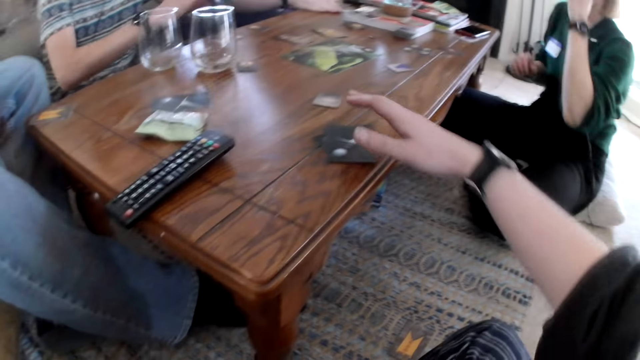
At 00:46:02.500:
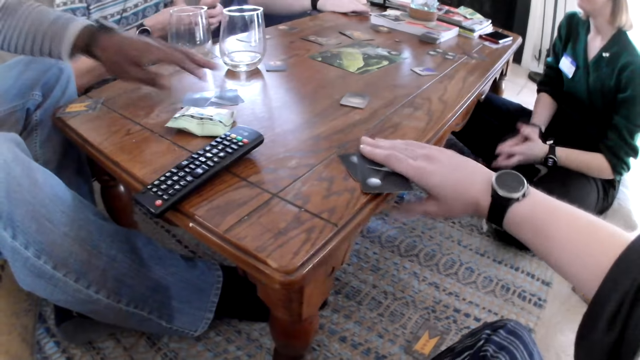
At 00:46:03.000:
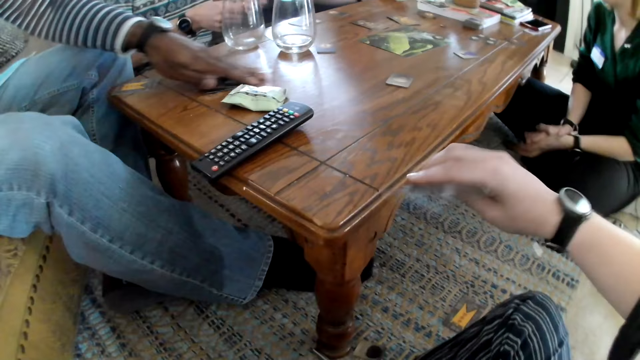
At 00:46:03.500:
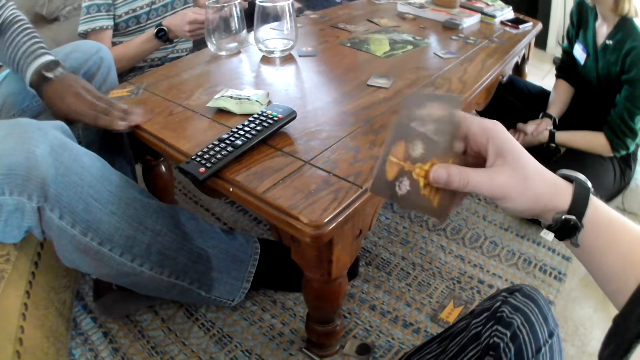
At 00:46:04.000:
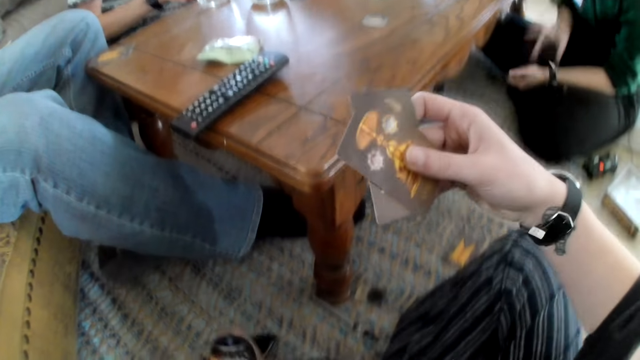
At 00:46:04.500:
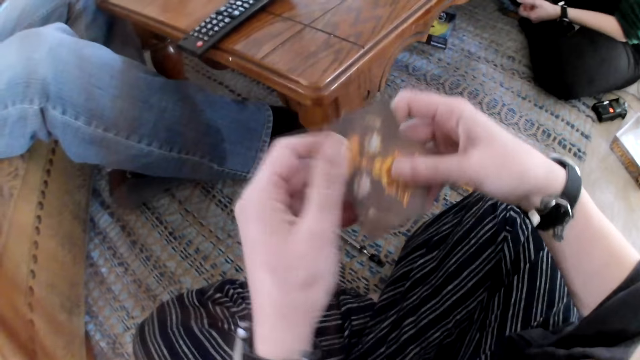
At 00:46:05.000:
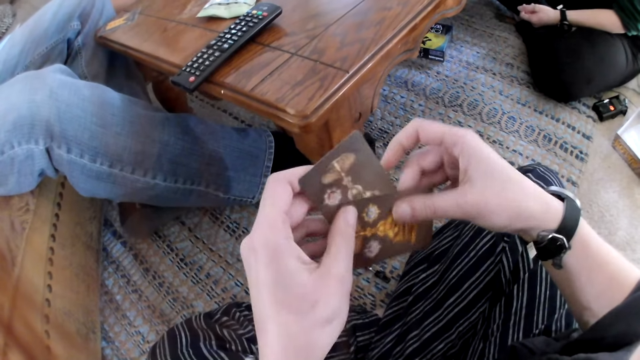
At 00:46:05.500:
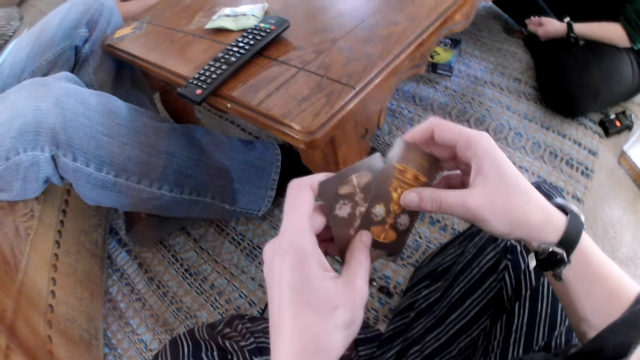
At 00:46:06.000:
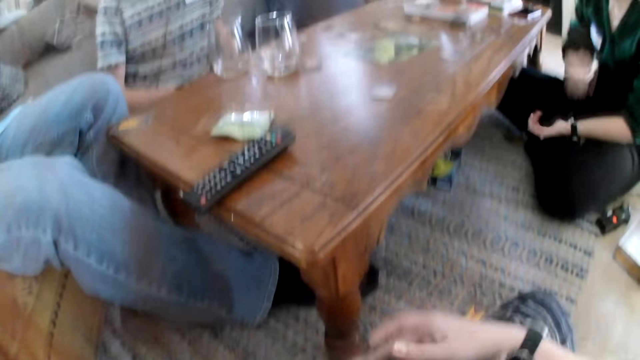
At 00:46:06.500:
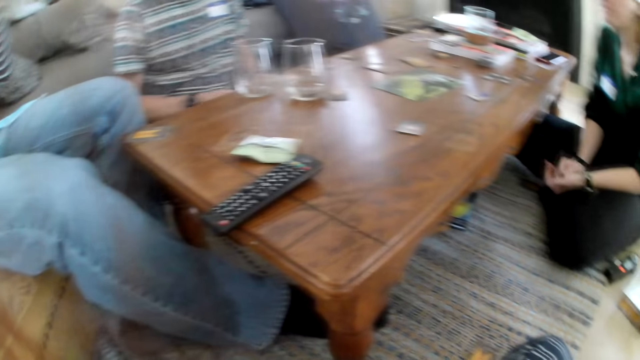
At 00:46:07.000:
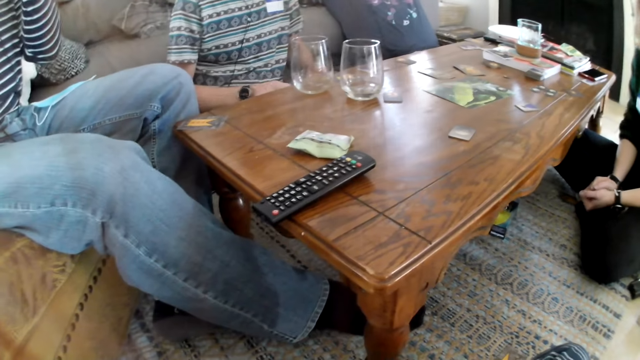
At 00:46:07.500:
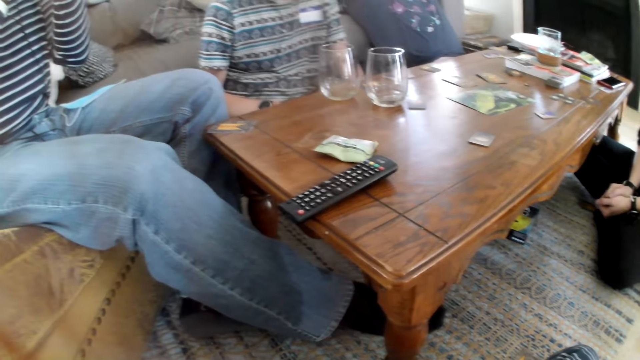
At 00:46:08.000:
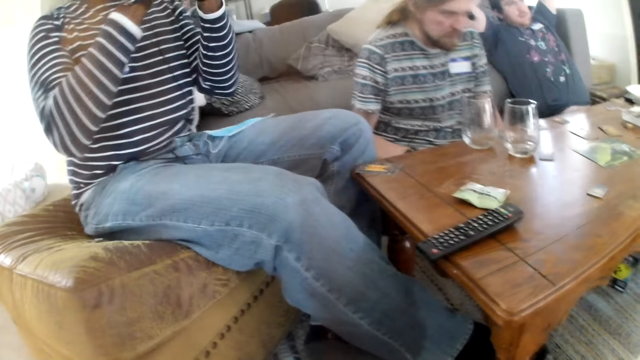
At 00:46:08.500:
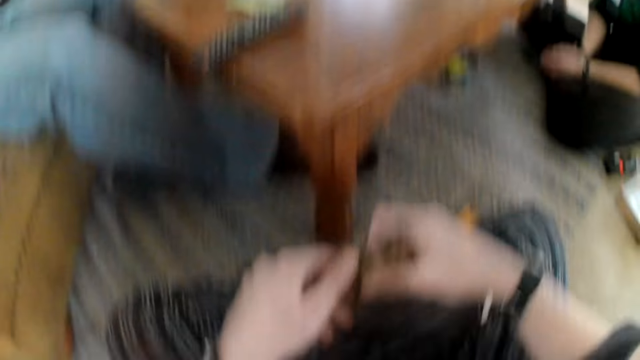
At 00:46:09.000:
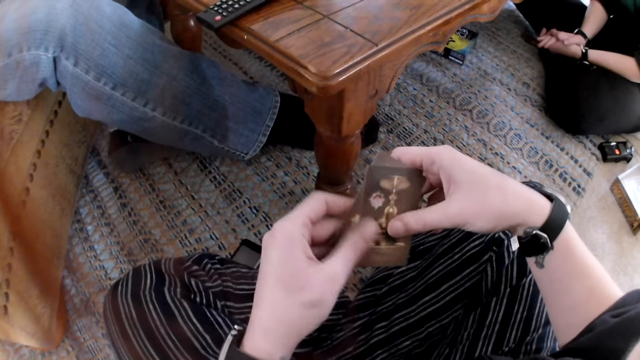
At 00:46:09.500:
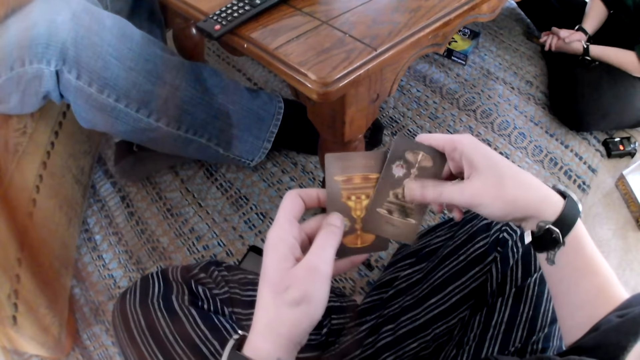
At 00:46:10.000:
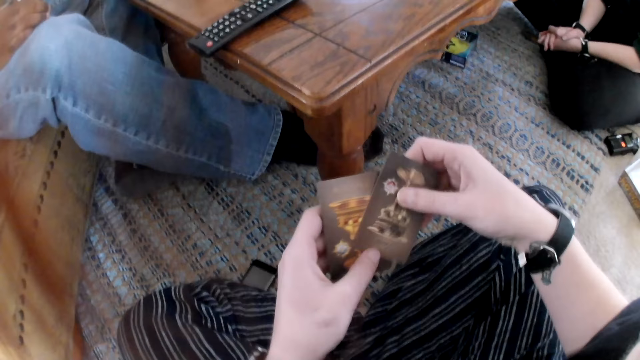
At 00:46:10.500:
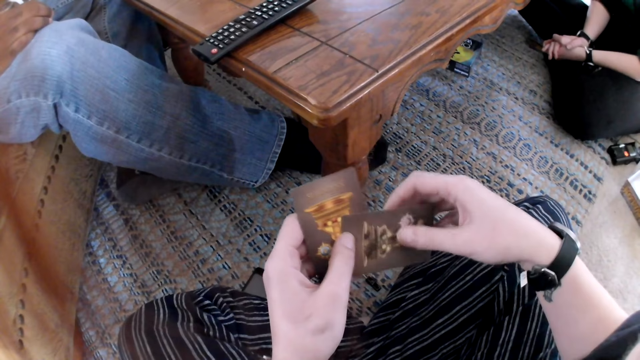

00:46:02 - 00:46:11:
The camera wearer picks some cards from the table with her right hand. A man picks some cards from the table with his left hand. Another man picks cards from the table. A woman interacts with the group of people. The camera wearer looks at the cards in hand. The woman holds her hand. The other man raises his hands to something.

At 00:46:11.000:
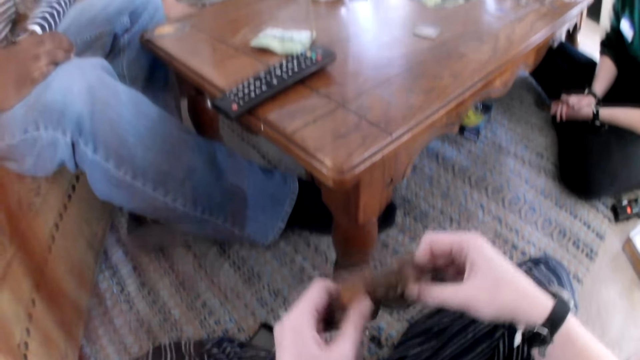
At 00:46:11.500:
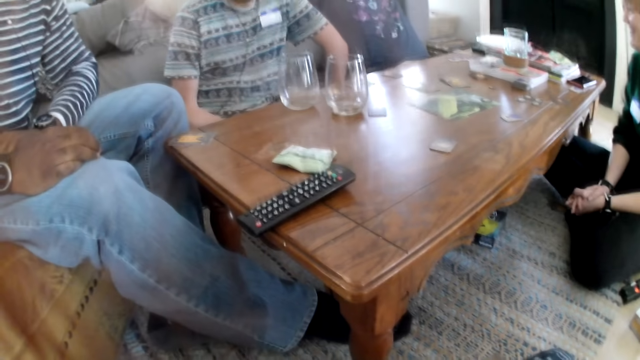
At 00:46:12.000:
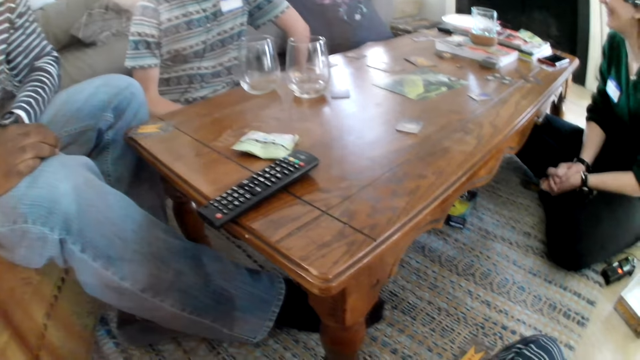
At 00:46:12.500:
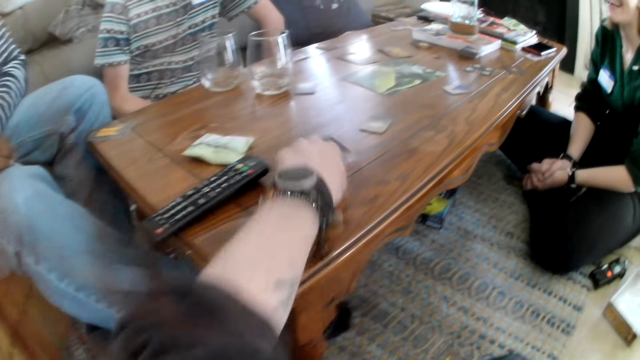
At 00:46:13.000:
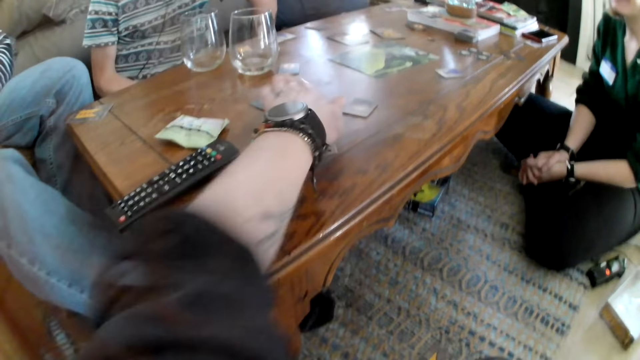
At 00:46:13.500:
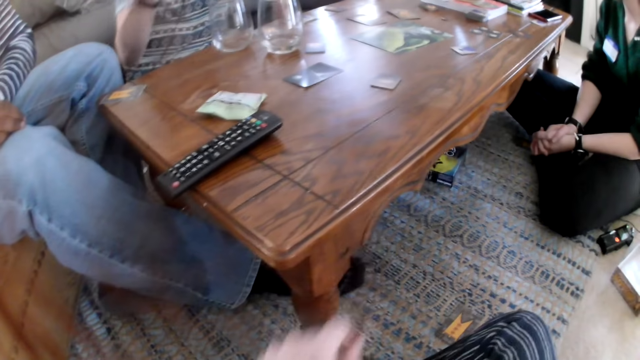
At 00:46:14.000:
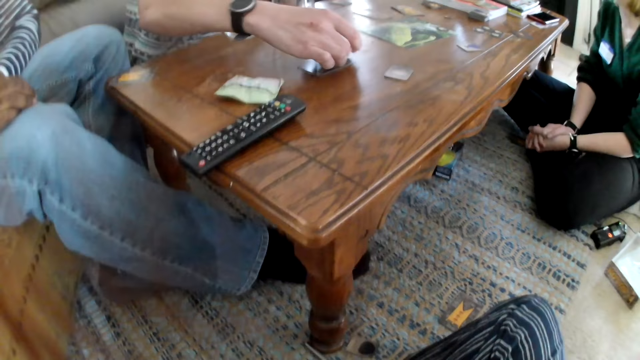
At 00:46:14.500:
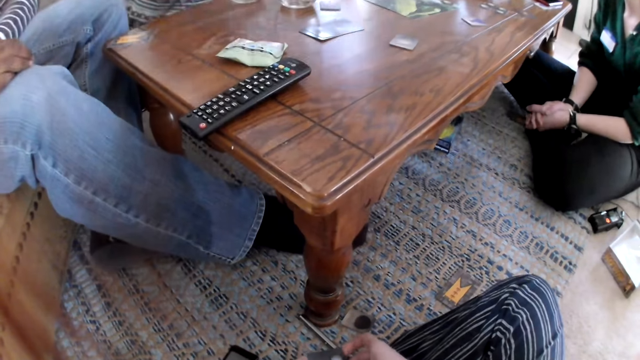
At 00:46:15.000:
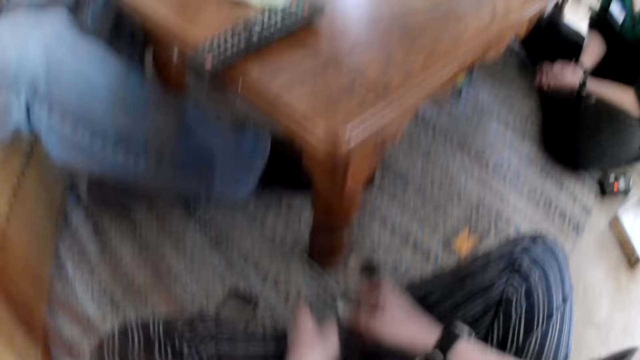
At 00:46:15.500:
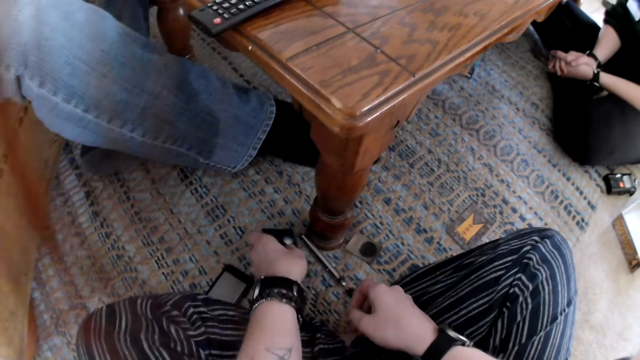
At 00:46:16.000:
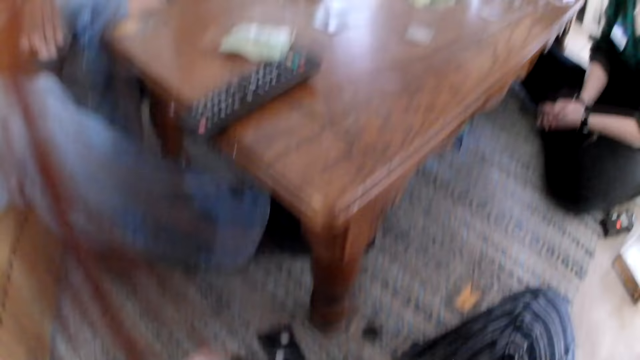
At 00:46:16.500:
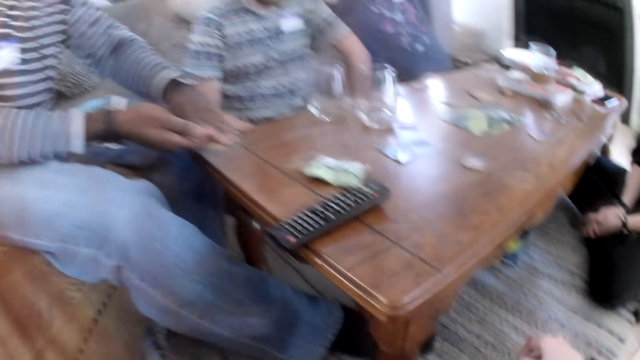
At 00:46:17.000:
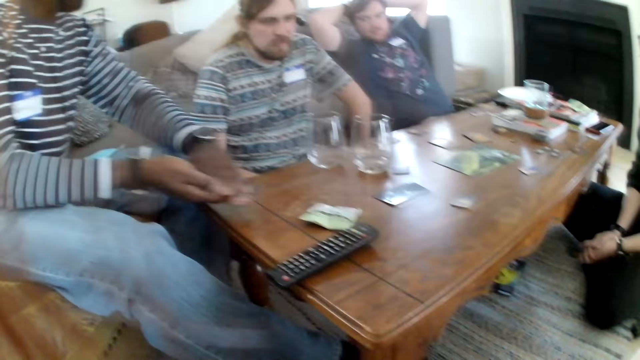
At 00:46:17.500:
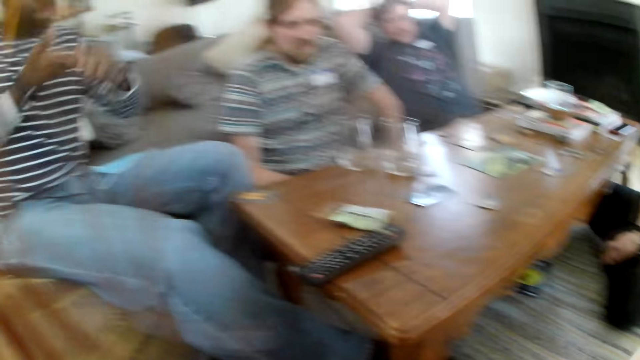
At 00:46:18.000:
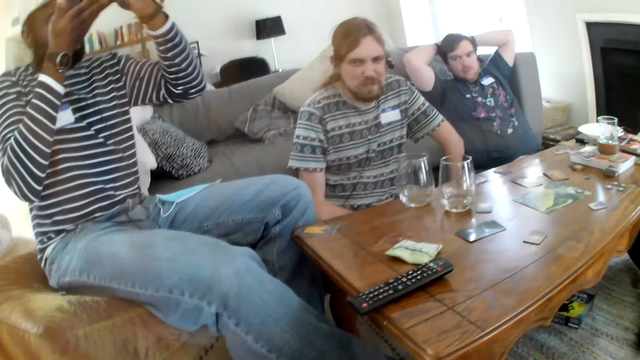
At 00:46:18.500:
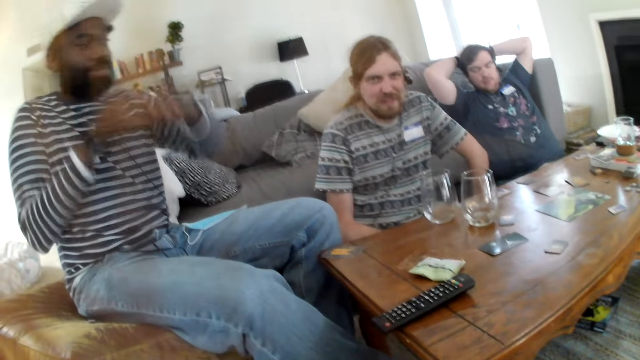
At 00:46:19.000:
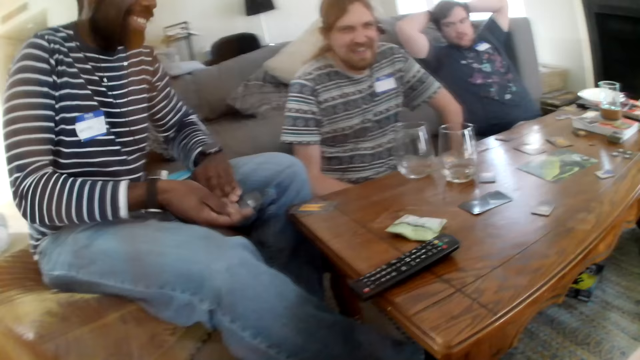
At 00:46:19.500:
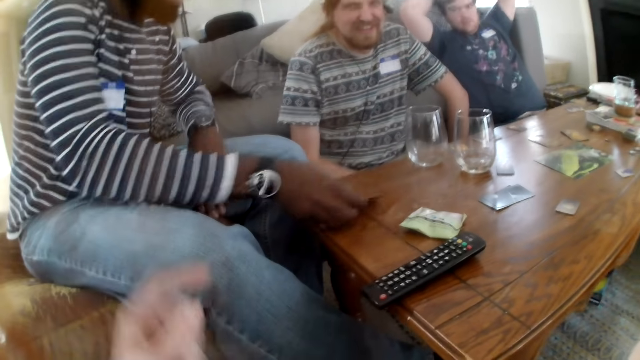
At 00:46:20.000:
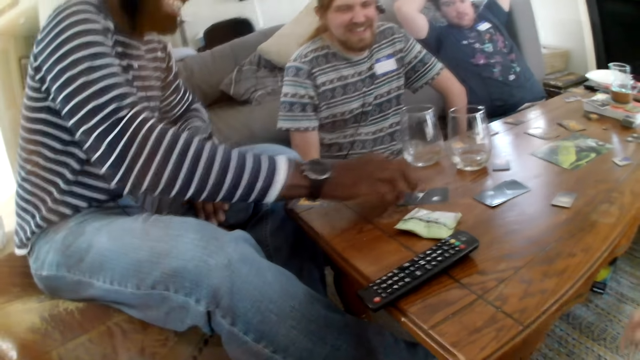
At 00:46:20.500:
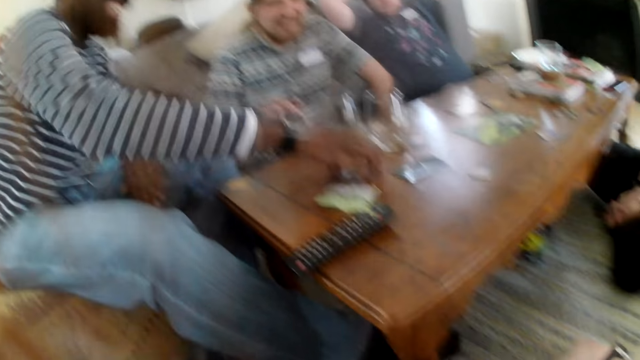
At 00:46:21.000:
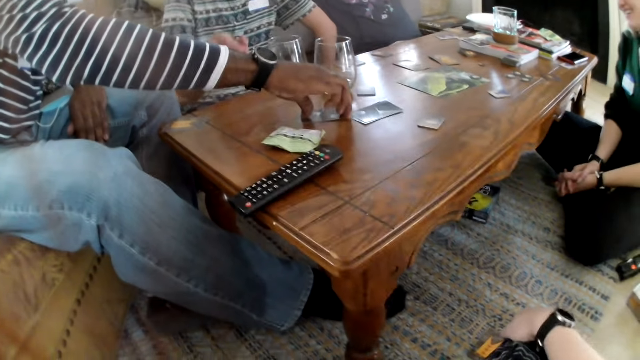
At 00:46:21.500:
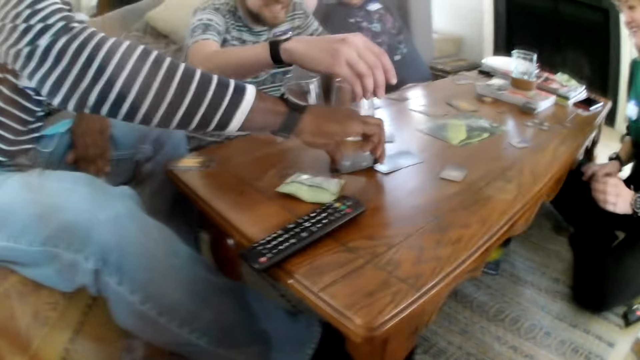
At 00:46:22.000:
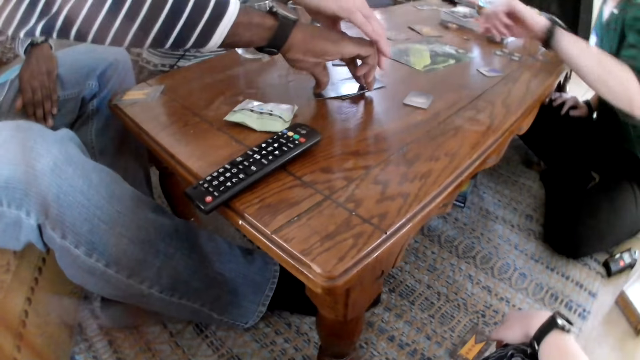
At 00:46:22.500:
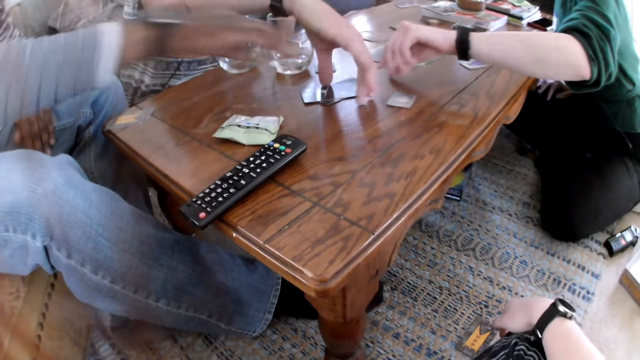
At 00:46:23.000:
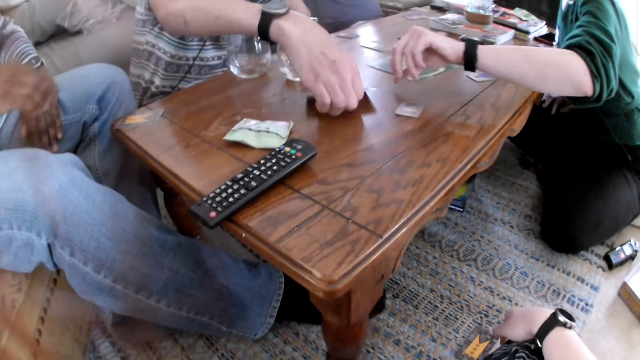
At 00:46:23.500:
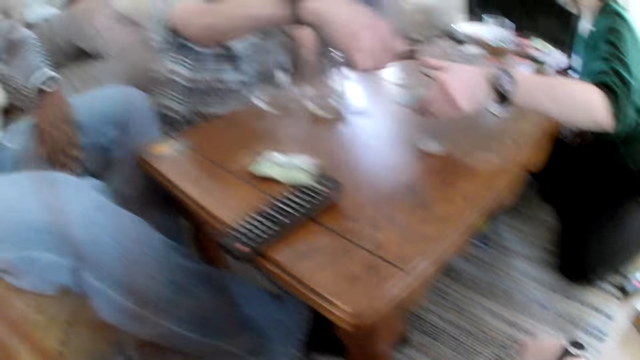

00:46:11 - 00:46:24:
The camera wearer rotates cards in hand. She drops a card on the table with her left hand. A lady laughs. A man drops a card on the table with his right hand. The camera wearer drops a card on the floor with her left hand. Another man holds his hands together. The camera wearer interacts with the group of people. The other man looks at a card in hand and drops the card on the table with his right hand. The camera wearer speaks to the other man. The other man moves the card on the table. The first man picks some cards from the table with his right hand. The lady moves her hands on the table.
